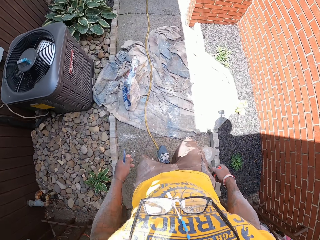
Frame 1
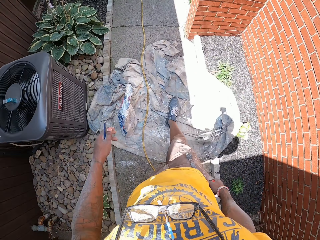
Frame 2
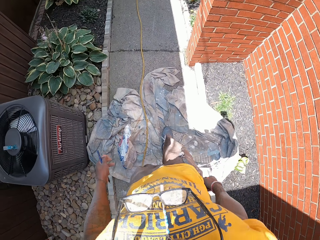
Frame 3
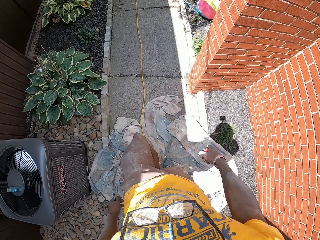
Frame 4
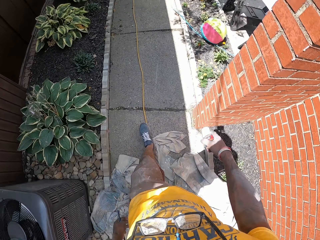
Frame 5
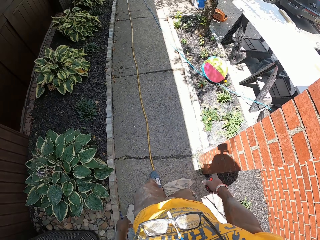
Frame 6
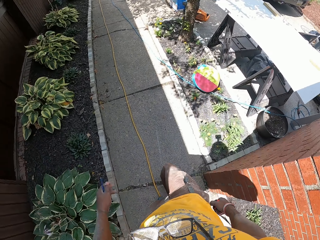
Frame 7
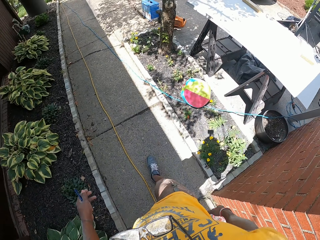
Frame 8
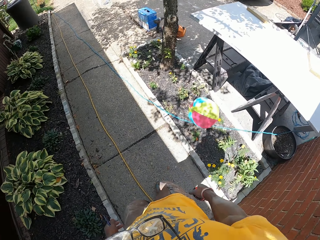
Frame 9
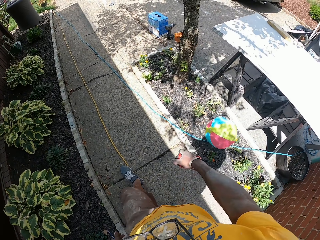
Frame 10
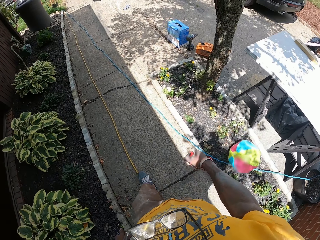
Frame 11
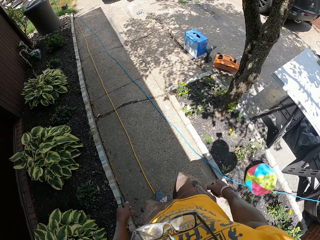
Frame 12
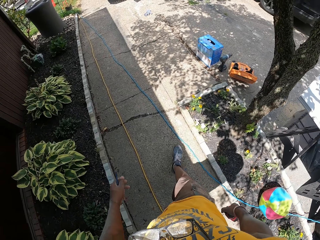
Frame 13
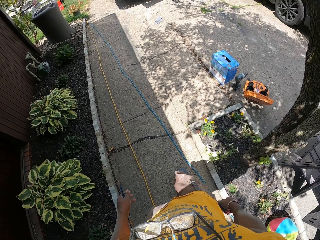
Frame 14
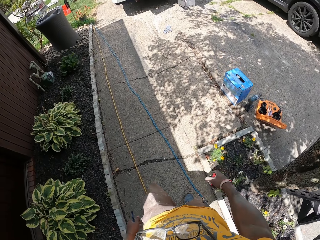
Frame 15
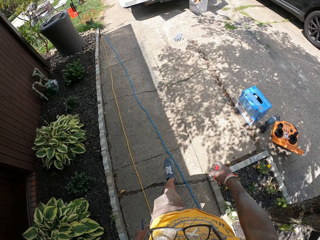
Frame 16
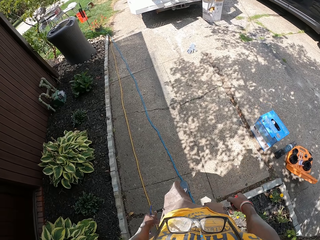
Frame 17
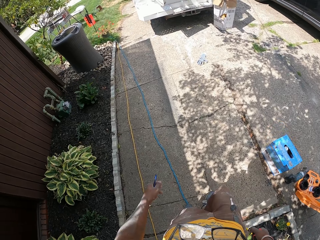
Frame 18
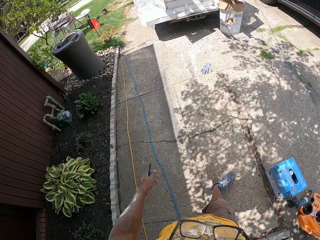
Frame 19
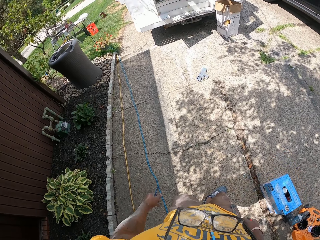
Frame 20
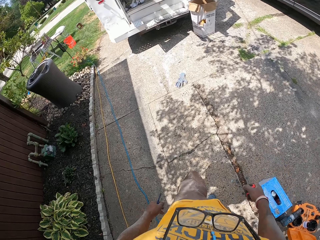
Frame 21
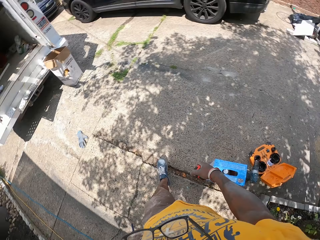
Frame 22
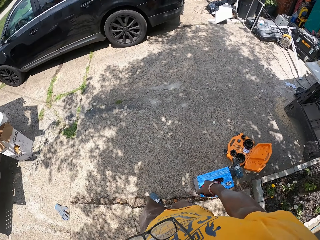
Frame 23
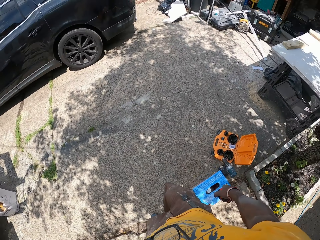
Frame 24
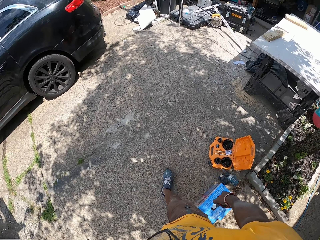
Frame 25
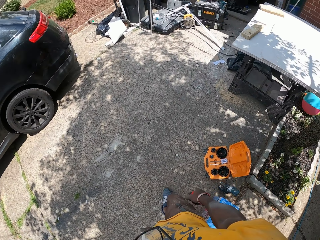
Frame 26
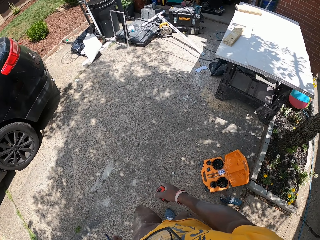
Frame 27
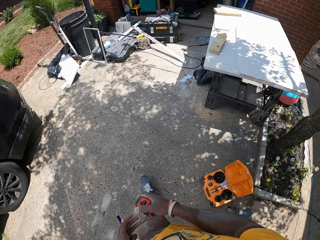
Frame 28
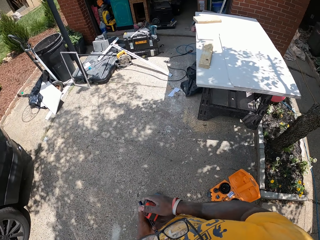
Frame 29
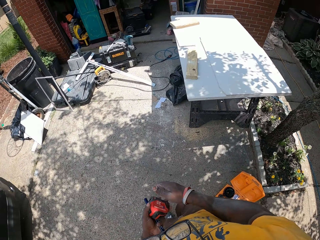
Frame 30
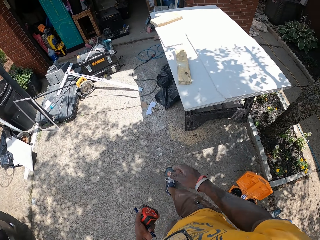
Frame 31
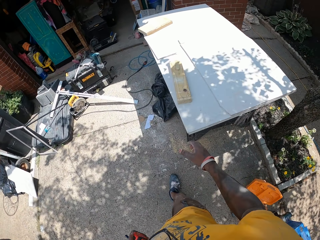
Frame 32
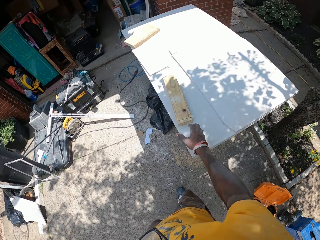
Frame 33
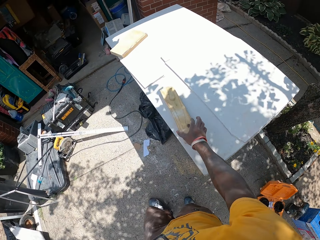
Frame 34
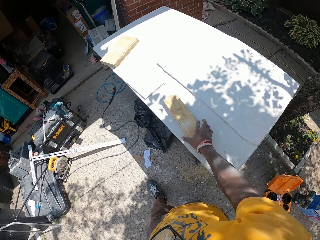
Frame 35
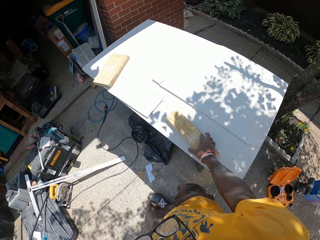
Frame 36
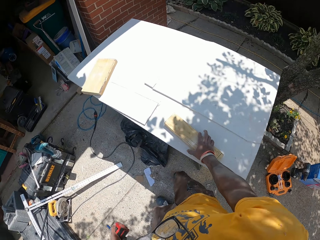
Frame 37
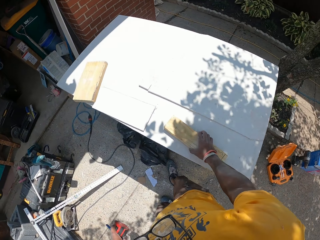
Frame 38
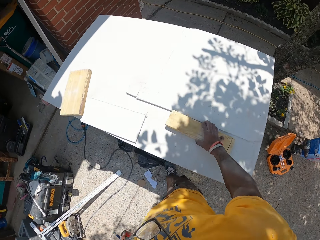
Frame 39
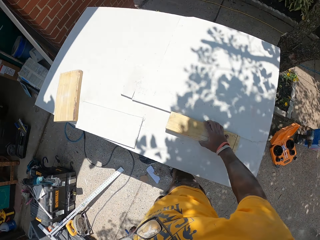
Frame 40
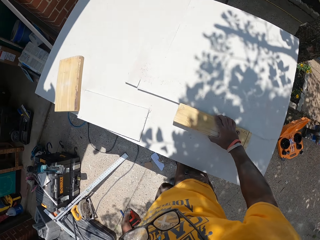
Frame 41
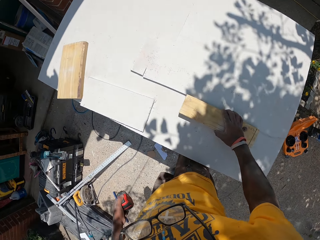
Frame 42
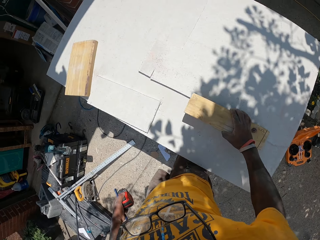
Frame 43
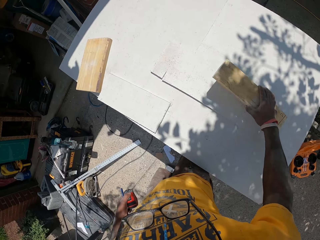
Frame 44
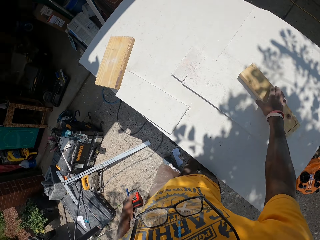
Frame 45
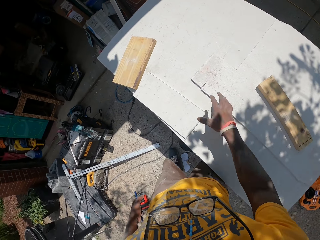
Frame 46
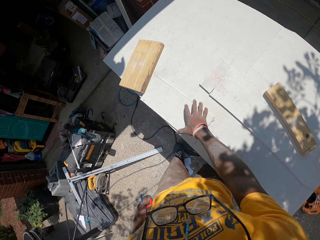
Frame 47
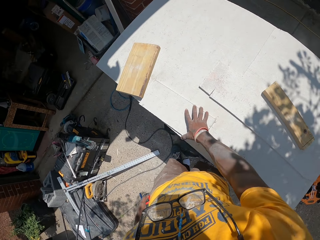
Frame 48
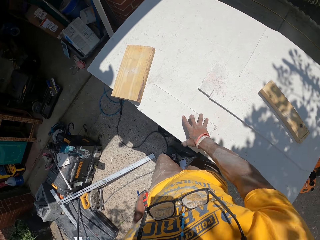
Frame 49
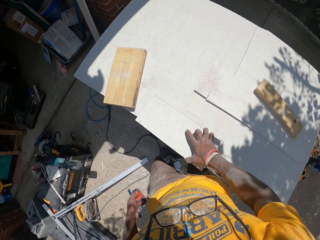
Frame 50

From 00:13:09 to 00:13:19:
The camera wearer changes the position of the small piece of wood on the work table with his right hand. He changes the position of a small slate sheet on the work table with his right hand.

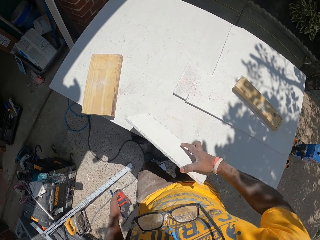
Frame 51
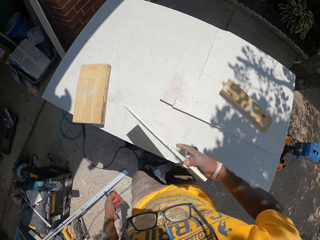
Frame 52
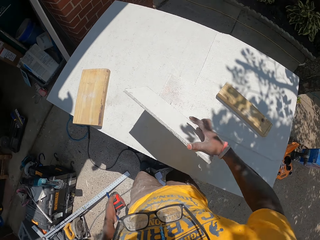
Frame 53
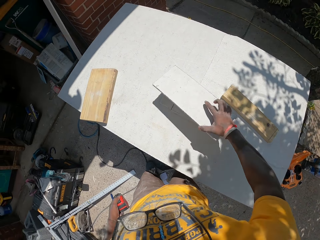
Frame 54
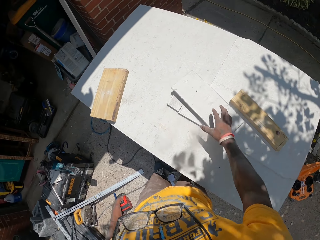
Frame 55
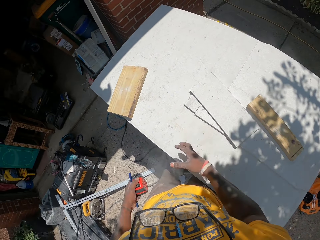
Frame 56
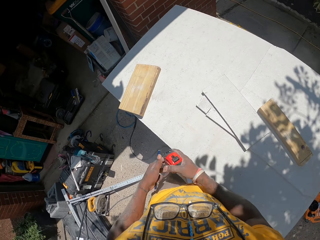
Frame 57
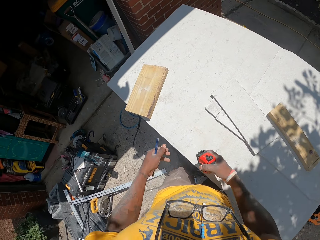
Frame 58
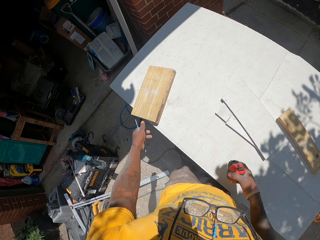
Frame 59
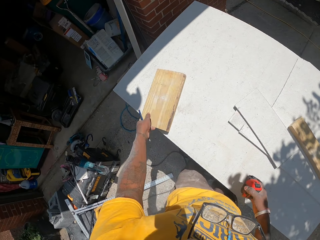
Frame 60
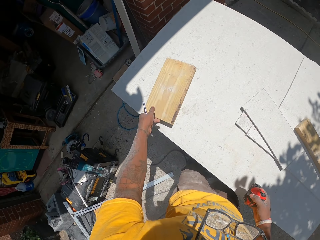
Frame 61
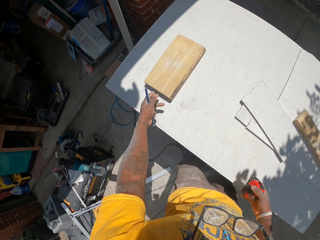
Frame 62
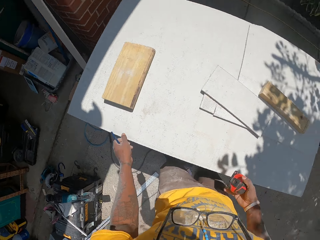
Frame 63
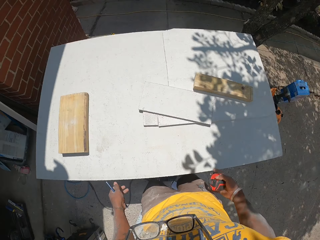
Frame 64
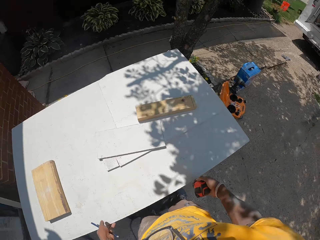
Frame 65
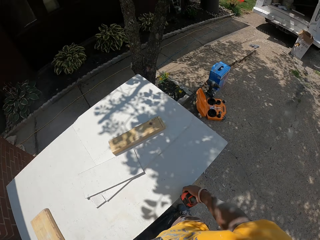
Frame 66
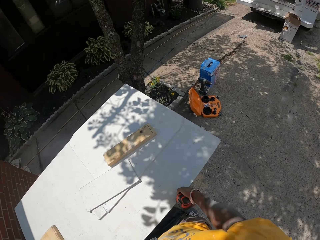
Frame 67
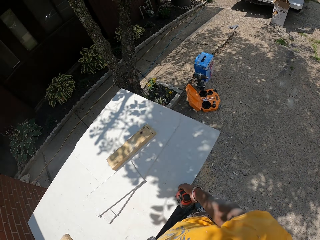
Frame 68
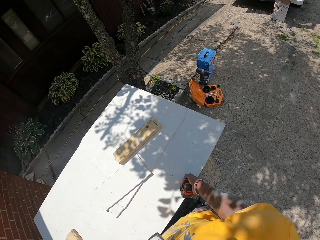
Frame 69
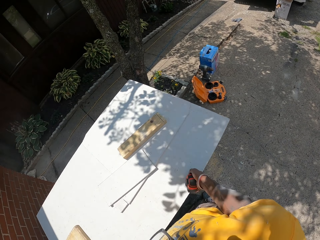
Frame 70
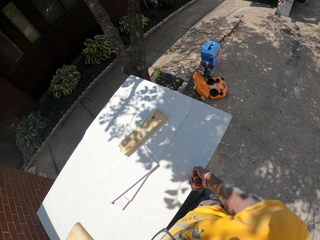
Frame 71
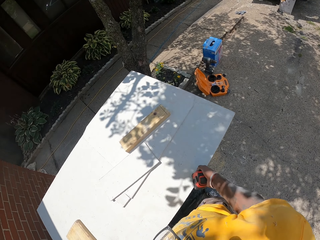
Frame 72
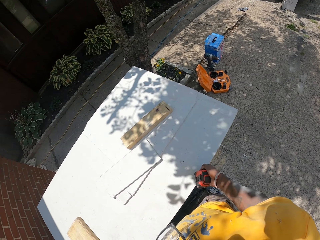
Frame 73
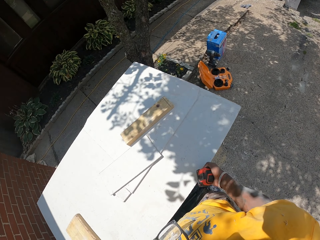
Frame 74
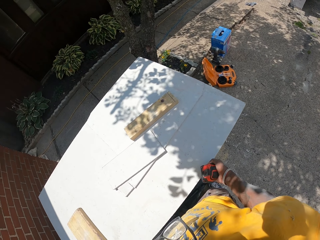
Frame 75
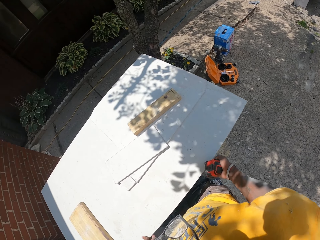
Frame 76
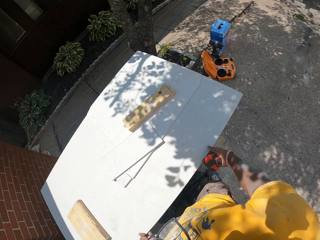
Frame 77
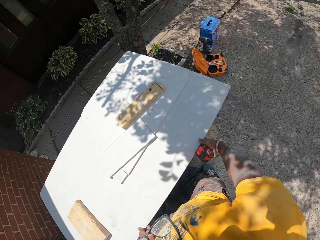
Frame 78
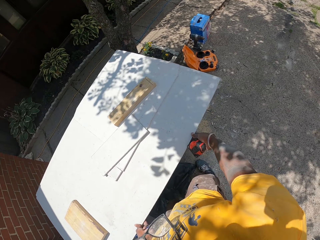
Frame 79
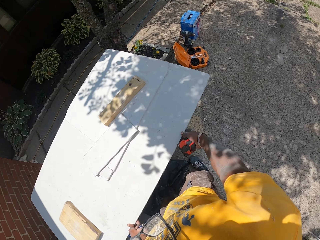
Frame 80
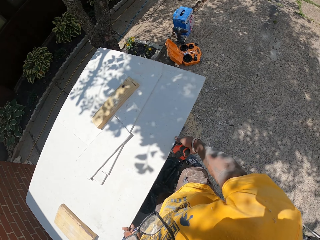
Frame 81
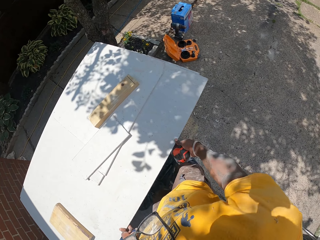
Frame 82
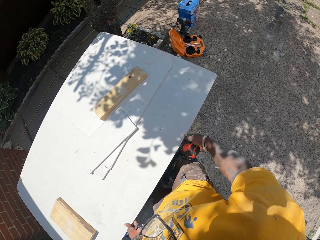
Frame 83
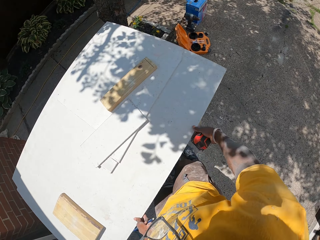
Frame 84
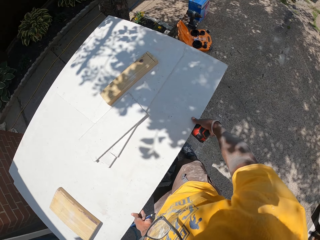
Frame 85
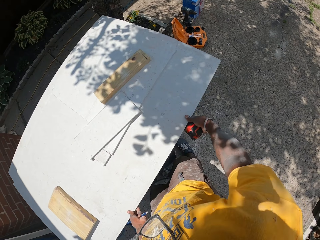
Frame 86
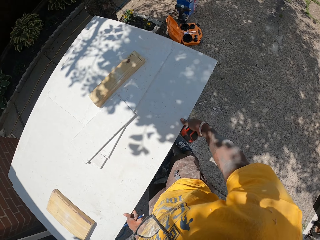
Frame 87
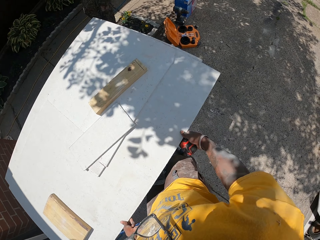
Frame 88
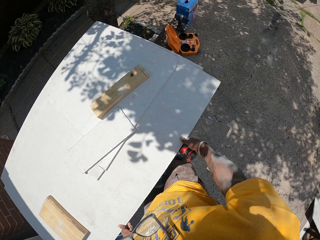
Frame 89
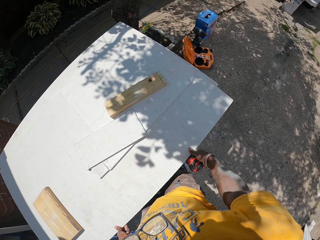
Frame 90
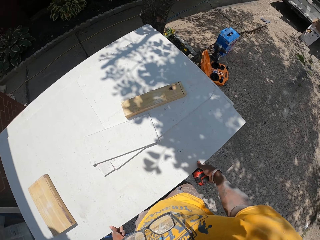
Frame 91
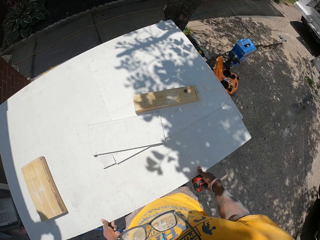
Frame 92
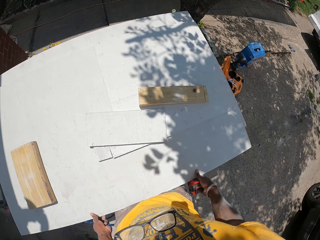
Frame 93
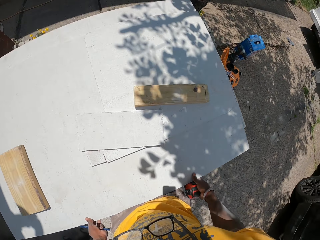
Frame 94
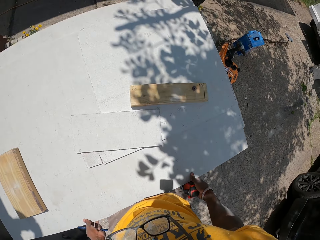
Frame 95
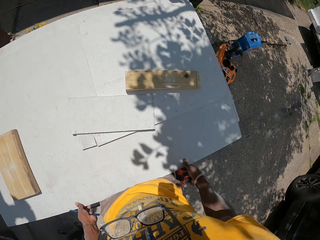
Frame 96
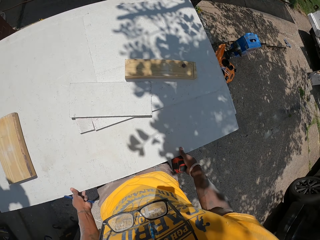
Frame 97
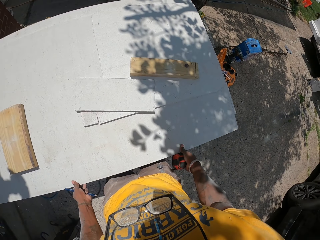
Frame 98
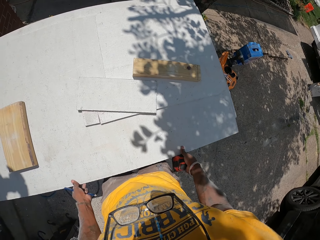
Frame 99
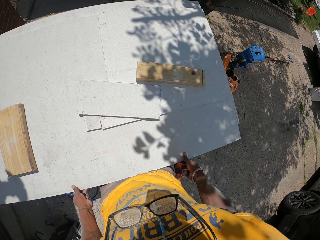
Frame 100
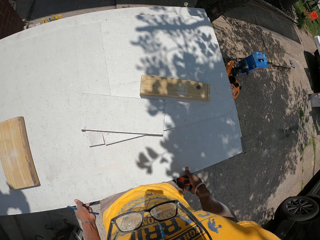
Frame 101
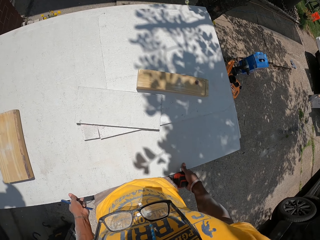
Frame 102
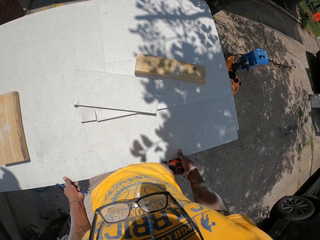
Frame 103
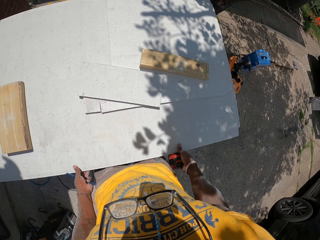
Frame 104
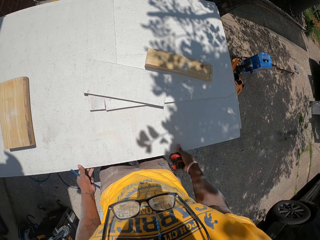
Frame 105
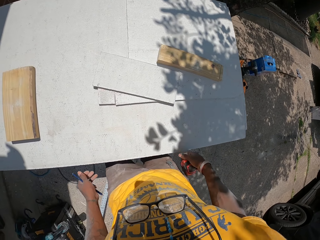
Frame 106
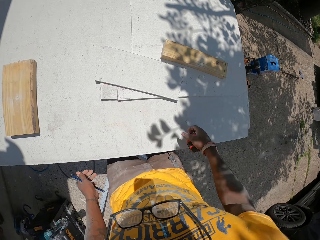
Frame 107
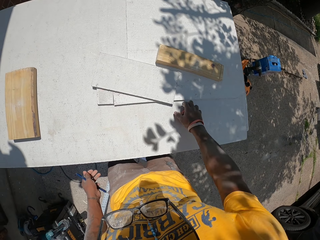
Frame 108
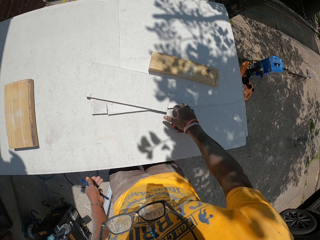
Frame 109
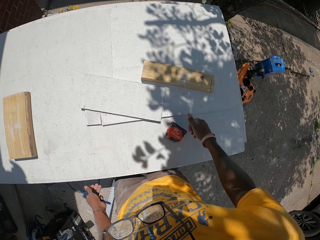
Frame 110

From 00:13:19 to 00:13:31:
The camera wearer picks up the wood. He passes the measuring tape from his left hand to his right hand. He places the wood on the table. He adjusts a small wood piece on the work table with his left hand. He adjusts a large slate sheet on the work table with his hands. He pulls the wood. He places the measuring tape on the work table with his right hand.
